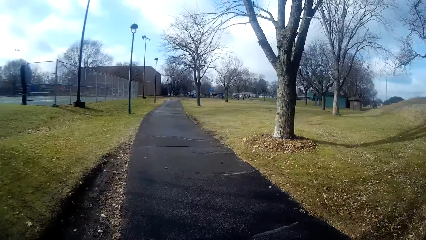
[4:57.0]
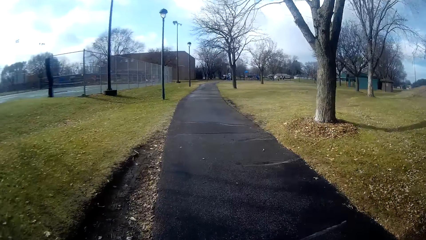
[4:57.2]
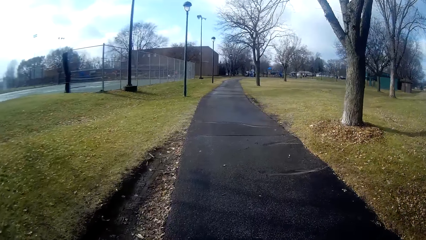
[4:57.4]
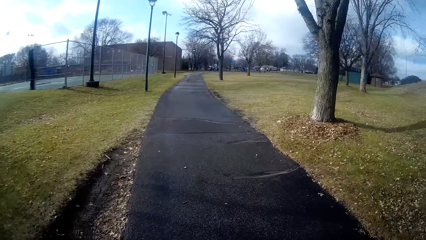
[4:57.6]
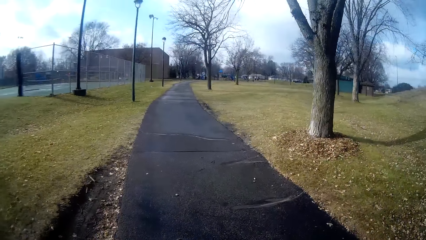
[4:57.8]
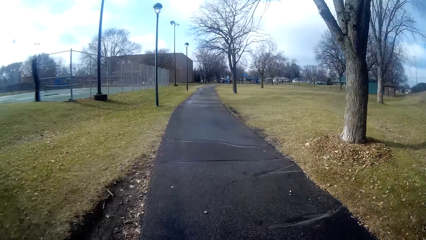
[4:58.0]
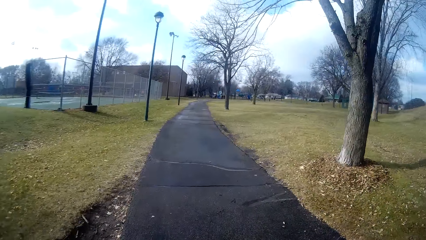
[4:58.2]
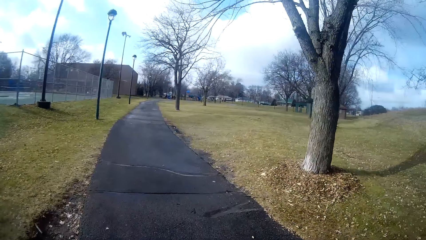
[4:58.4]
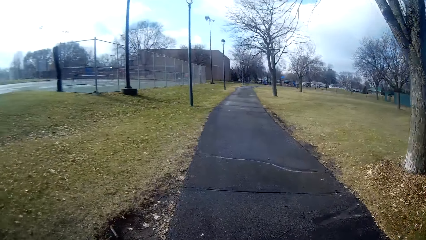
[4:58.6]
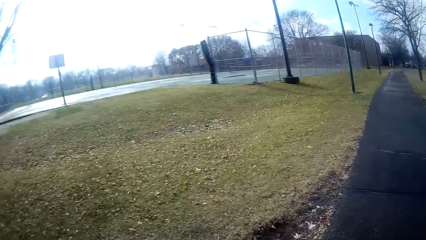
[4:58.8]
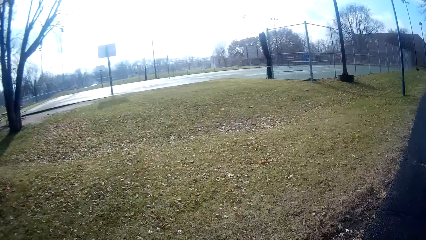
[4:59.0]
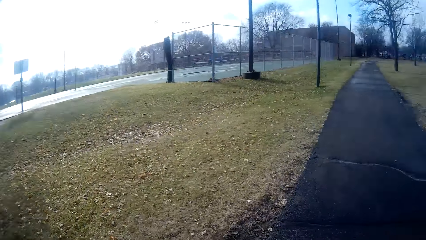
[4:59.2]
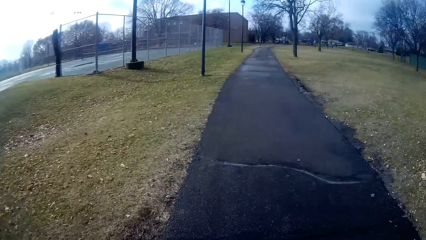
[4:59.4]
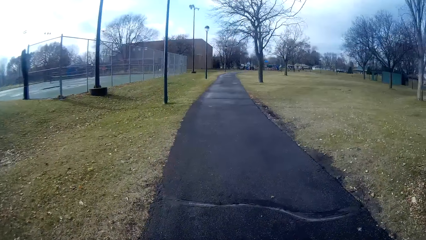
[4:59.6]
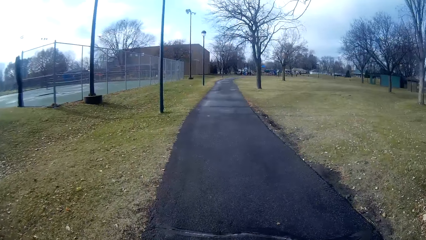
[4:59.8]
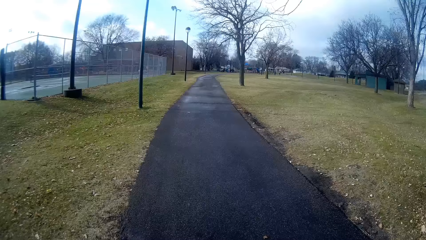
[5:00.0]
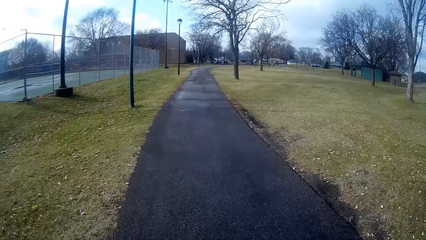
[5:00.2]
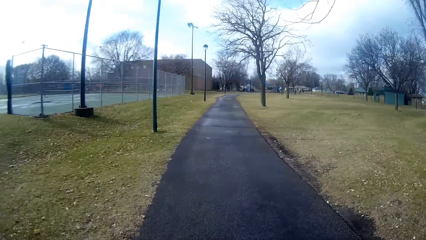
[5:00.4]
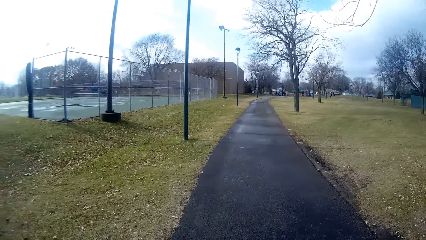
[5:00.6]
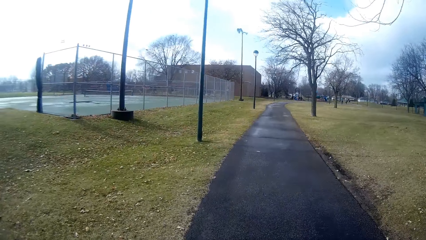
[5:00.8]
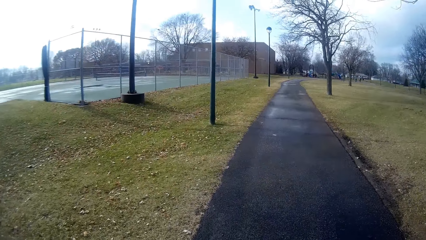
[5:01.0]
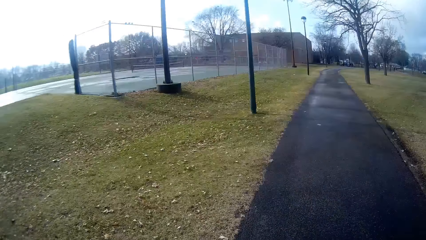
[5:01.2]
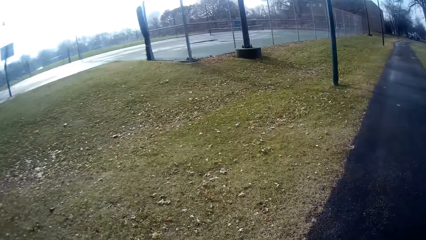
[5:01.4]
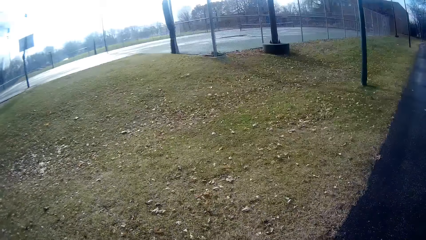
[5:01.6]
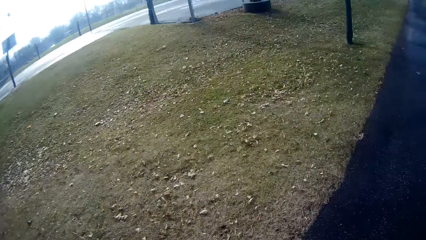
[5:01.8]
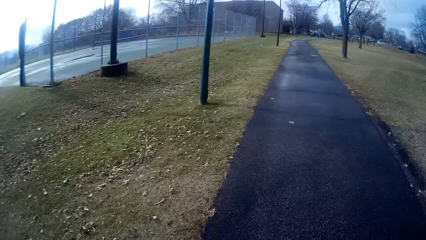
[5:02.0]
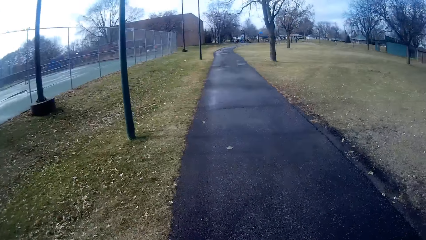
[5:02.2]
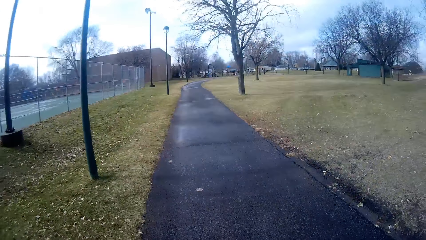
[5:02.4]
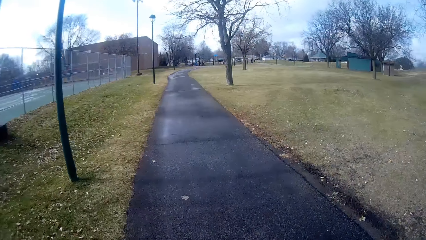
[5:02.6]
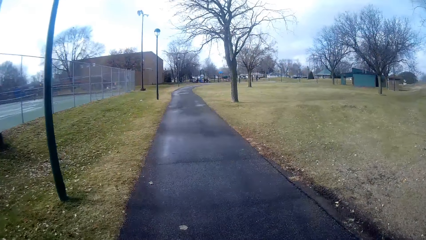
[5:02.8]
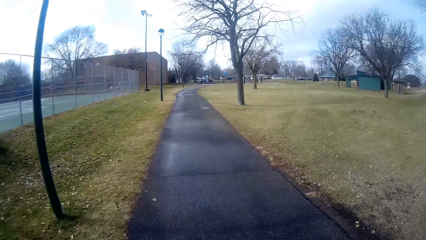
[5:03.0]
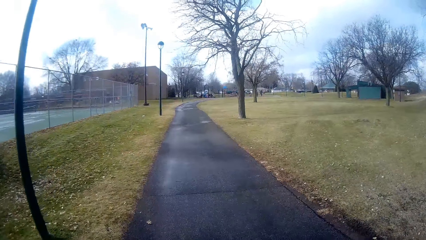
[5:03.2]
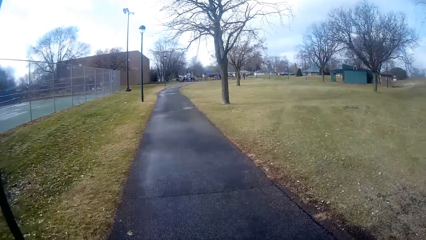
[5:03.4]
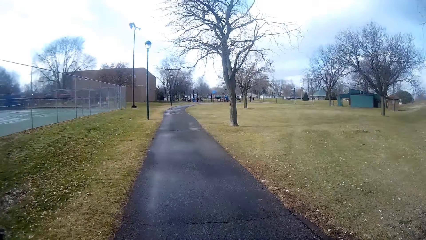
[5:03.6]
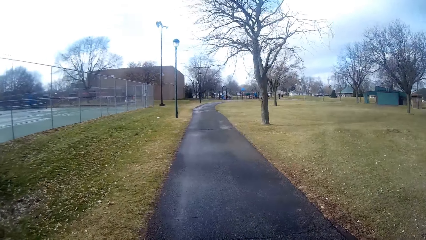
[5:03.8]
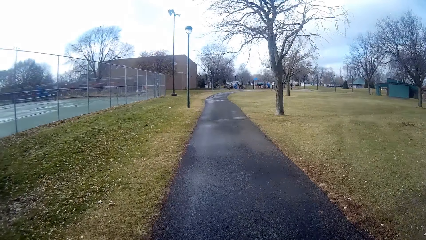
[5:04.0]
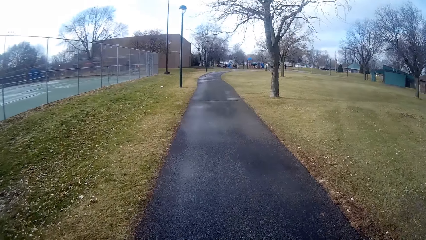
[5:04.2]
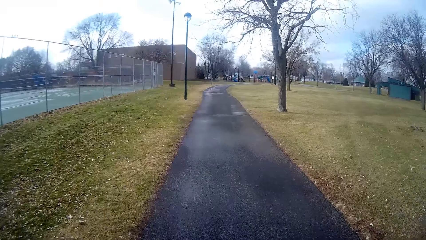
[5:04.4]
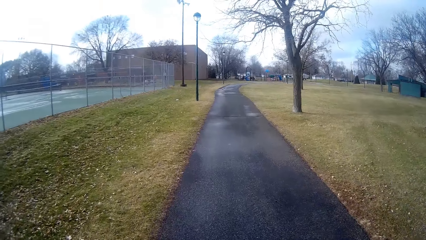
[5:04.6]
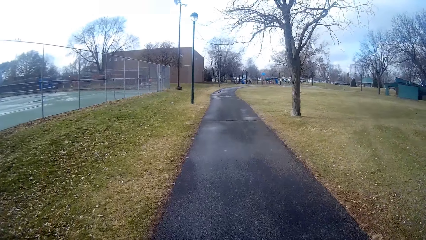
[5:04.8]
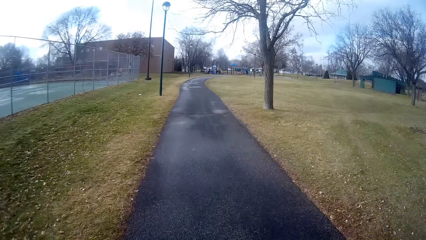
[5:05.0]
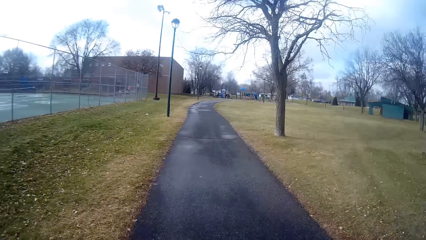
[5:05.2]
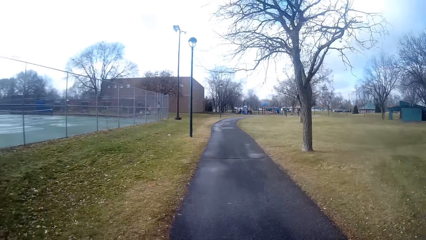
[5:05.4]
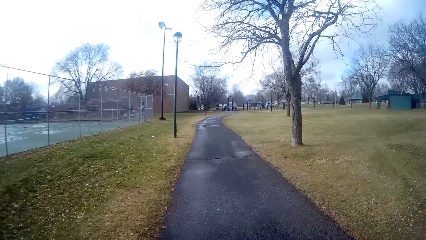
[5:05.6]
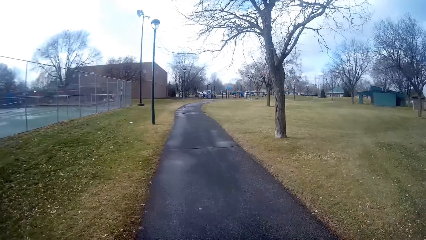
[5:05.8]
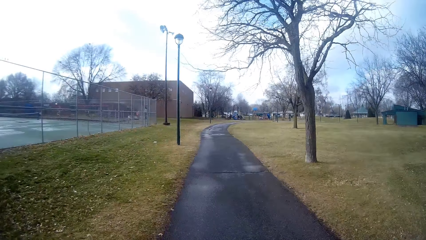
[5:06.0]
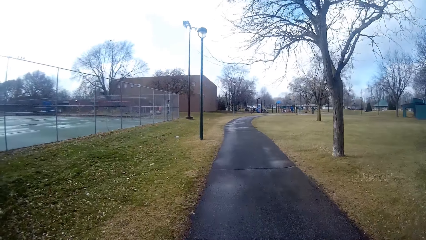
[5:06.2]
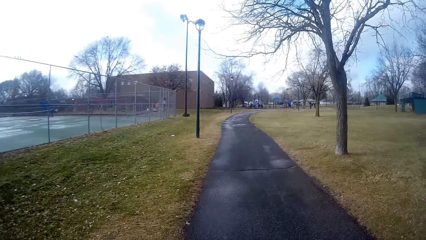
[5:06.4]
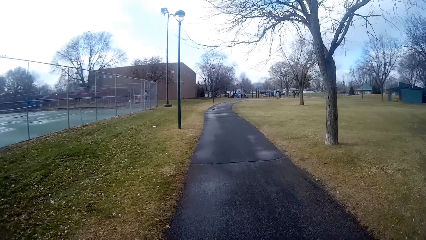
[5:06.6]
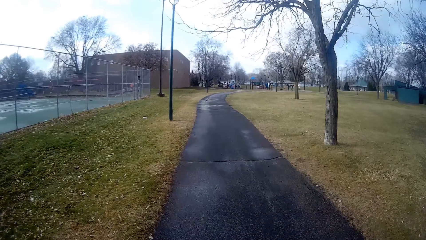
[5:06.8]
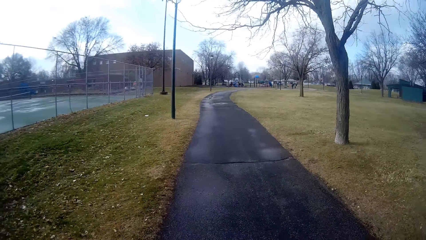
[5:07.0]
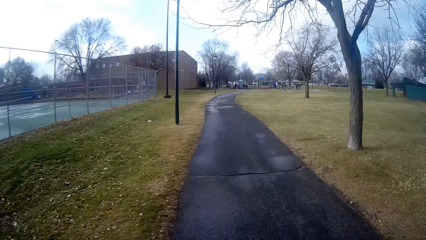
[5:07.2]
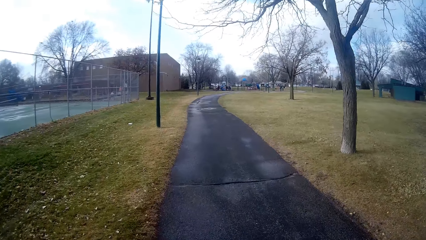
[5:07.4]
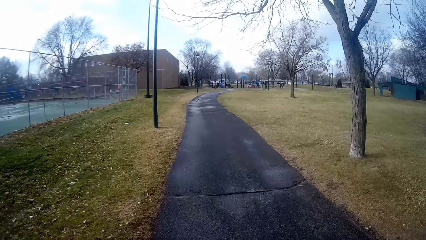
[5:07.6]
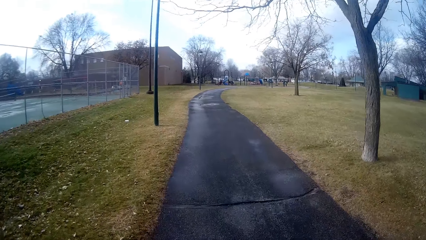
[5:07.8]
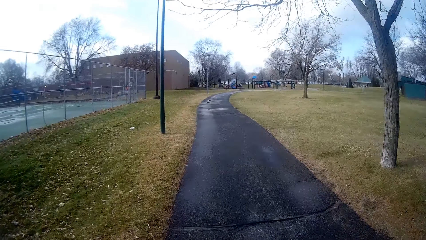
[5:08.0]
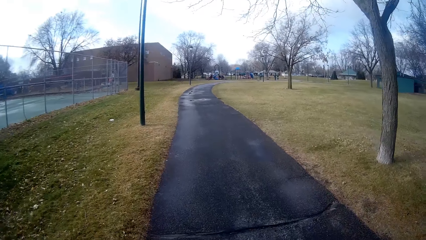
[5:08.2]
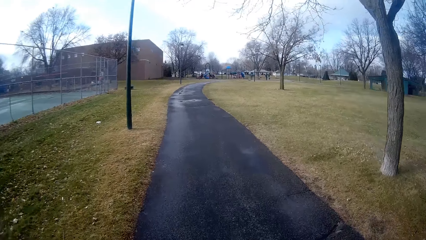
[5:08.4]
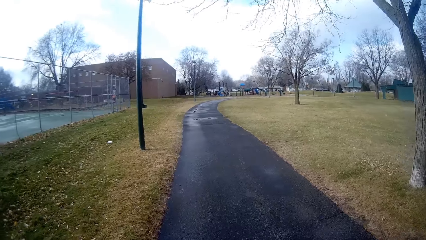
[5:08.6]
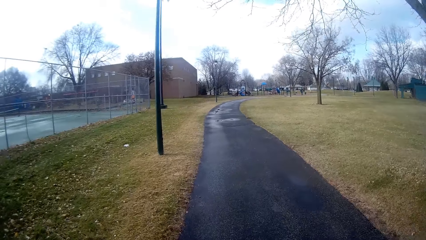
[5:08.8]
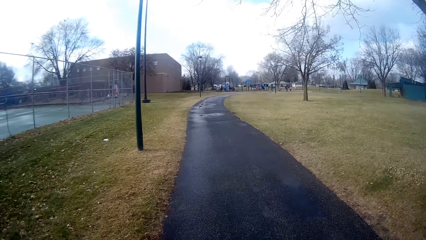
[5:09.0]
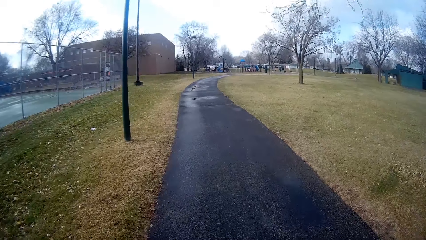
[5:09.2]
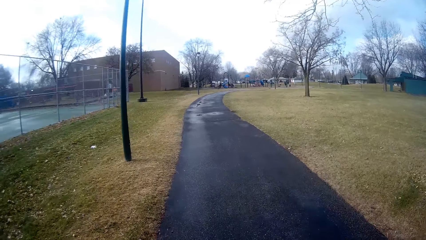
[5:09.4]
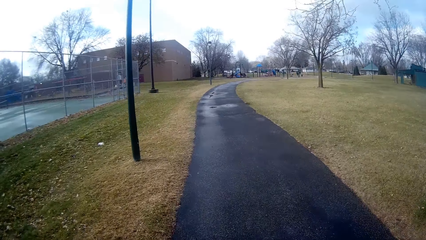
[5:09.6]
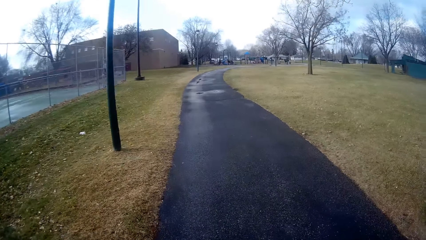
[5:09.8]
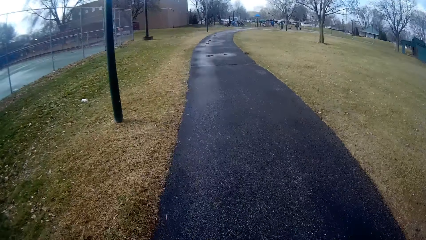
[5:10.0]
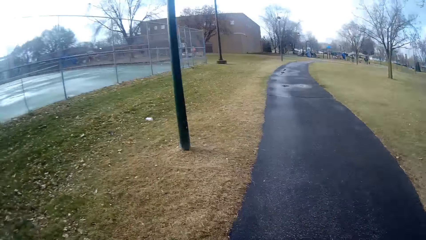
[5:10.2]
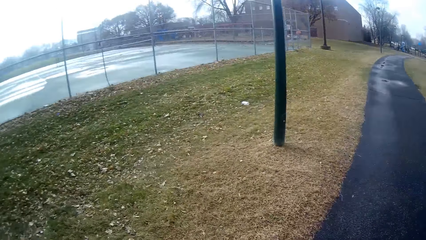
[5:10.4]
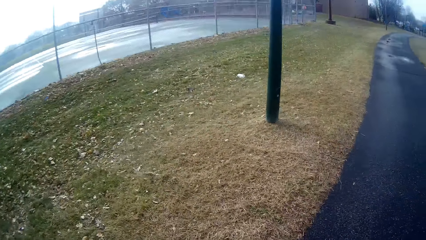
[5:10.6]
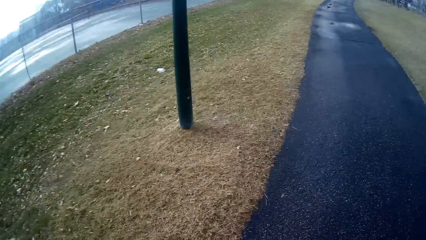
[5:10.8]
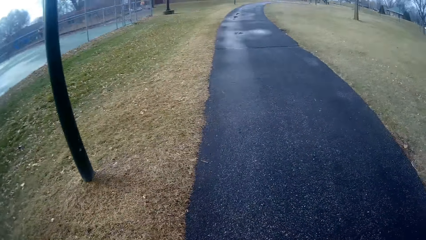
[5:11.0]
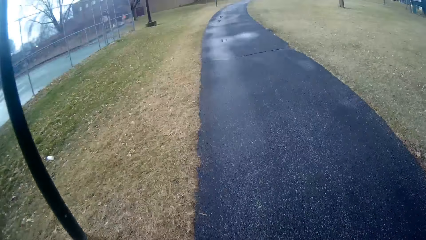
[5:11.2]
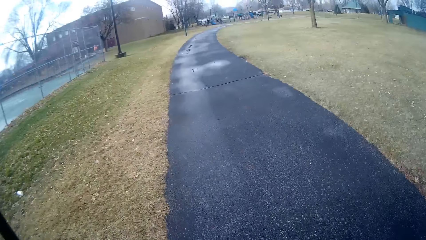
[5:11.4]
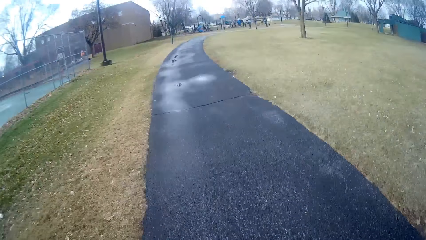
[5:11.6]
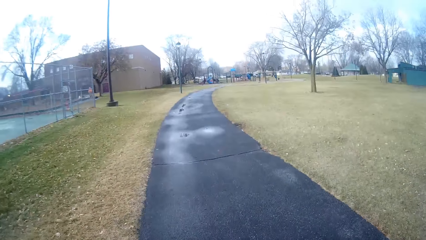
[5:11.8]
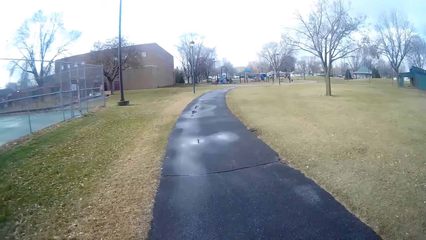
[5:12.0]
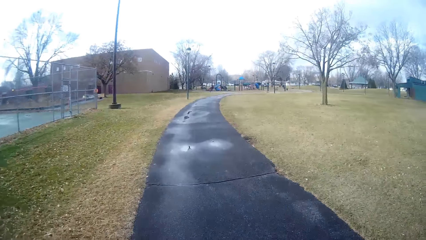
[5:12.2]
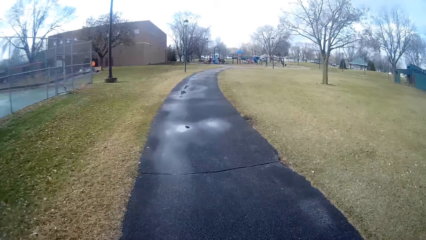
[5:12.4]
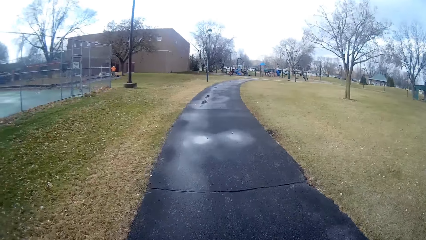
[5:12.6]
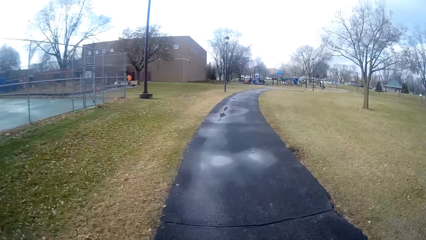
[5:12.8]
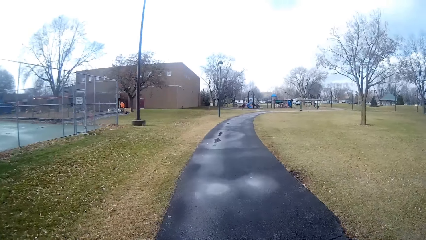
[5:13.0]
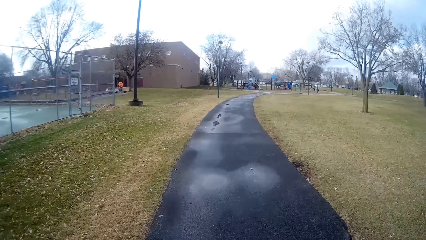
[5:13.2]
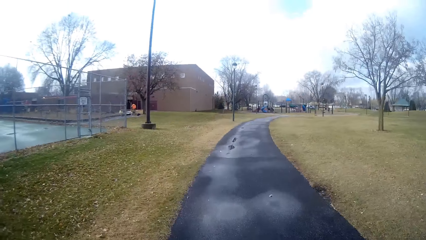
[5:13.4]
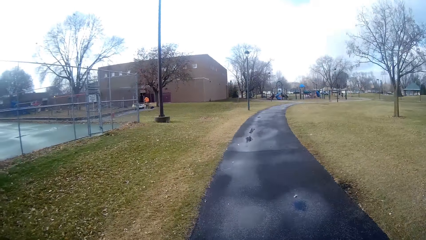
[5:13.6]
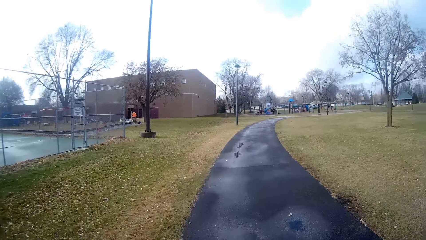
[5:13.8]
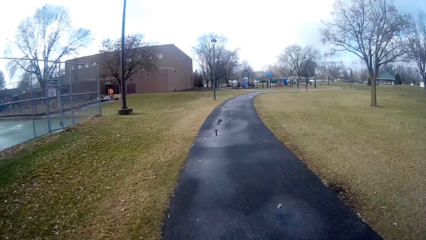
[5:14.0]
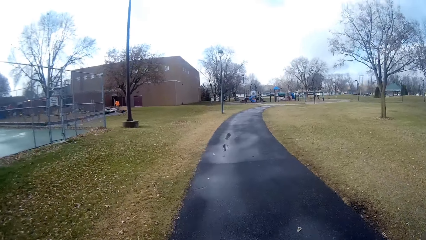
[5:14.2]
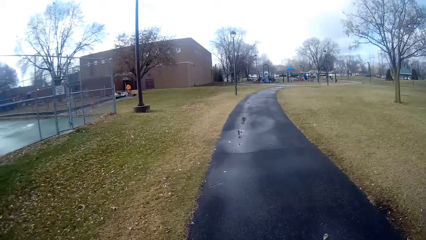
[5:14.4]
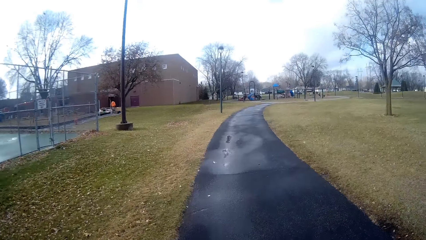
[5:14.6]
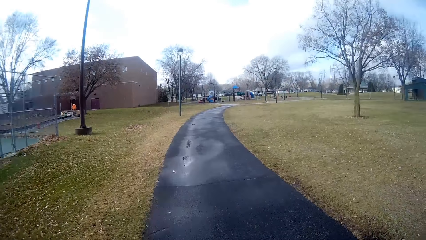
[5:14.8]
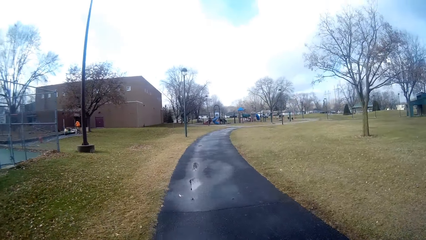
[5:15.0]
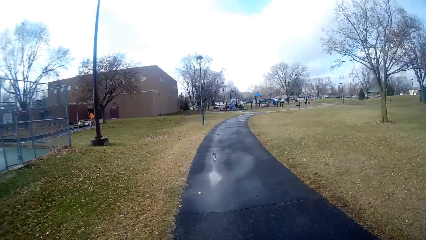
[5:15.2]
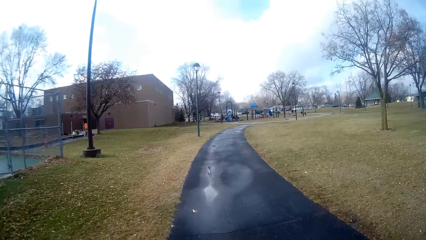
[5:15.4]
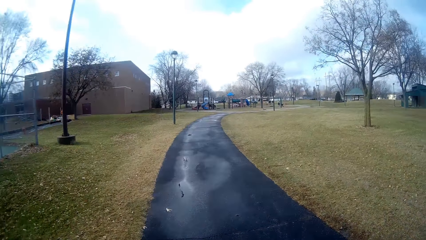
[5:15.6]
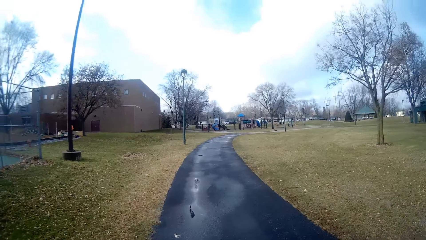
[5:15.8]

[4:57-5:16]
The camera wearer spits saliva on the grass. They jog with a person on their way. They look round. They spit saliva on the grass. They converse with the person on their way. They spit saliva on the grass. They jog with the person on the road. They converse with the person on their way.
